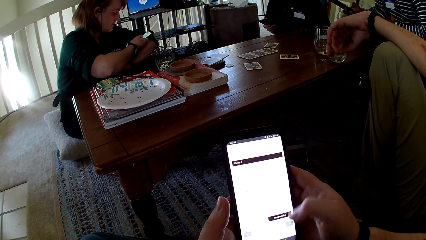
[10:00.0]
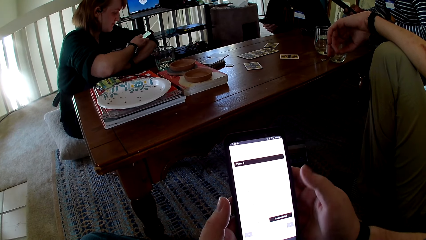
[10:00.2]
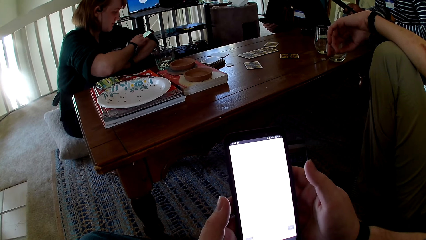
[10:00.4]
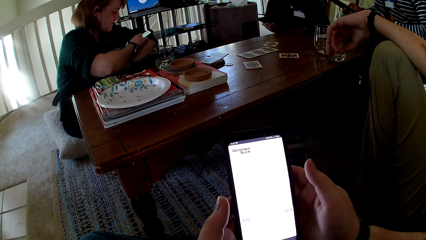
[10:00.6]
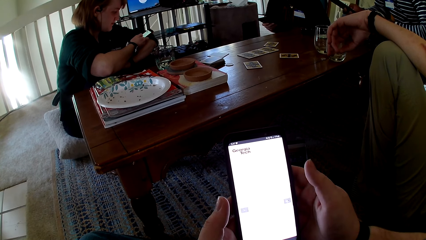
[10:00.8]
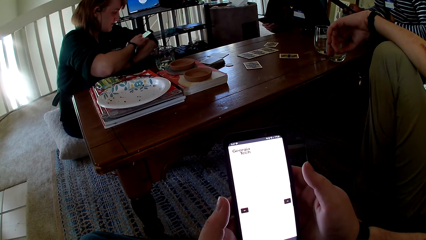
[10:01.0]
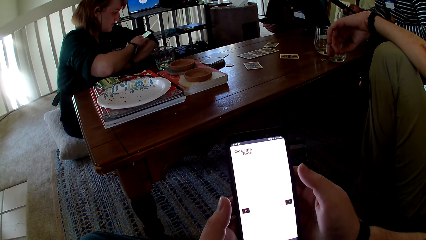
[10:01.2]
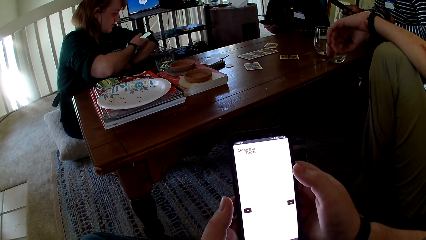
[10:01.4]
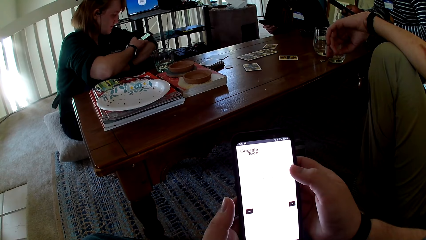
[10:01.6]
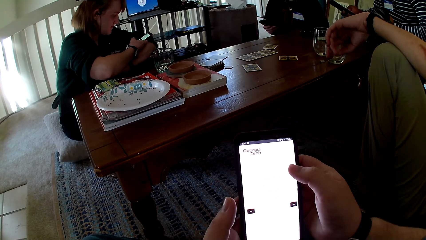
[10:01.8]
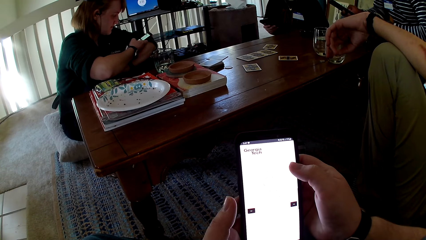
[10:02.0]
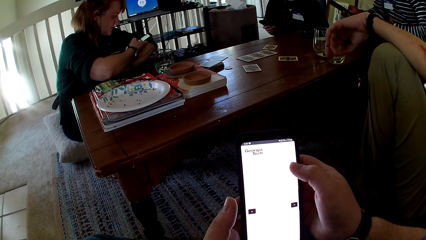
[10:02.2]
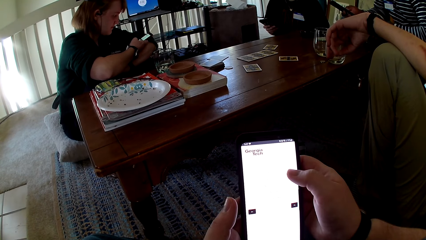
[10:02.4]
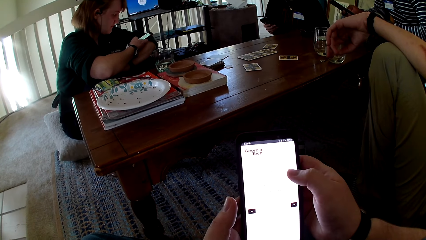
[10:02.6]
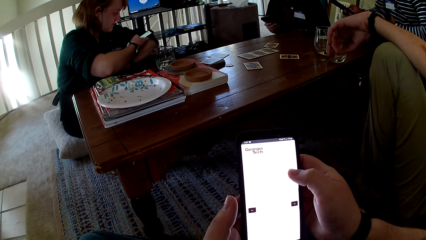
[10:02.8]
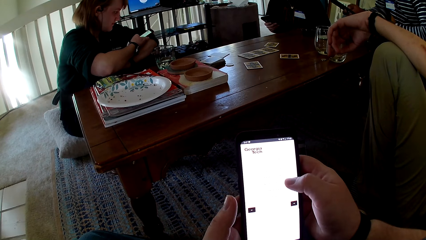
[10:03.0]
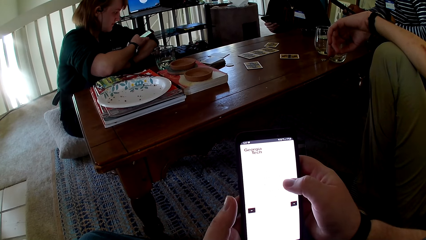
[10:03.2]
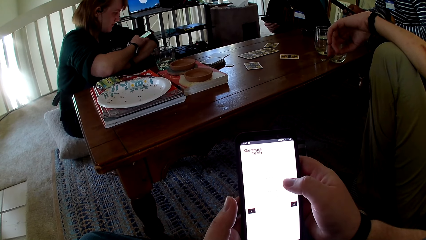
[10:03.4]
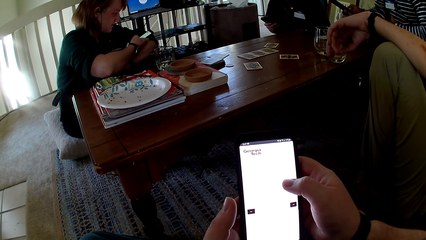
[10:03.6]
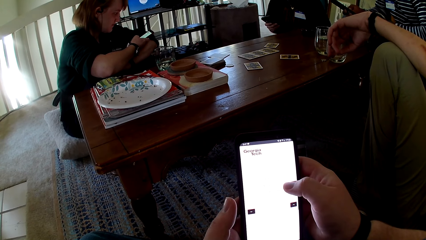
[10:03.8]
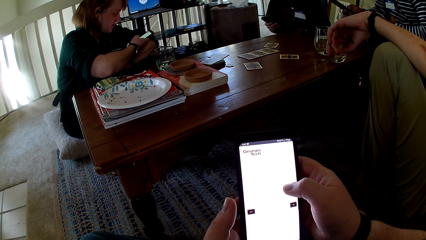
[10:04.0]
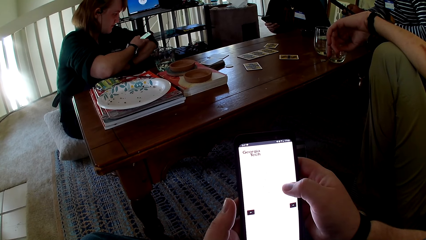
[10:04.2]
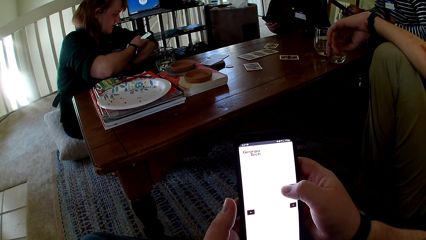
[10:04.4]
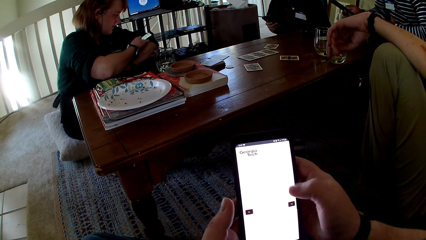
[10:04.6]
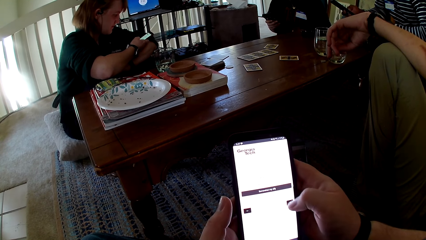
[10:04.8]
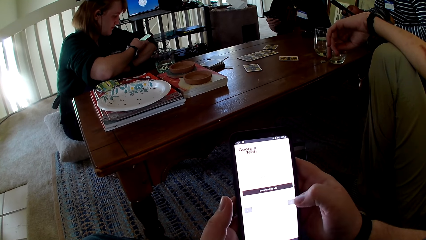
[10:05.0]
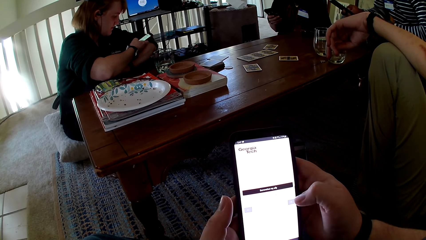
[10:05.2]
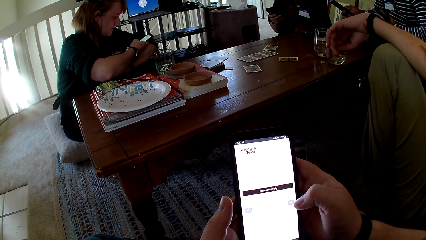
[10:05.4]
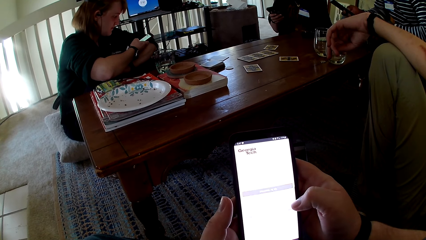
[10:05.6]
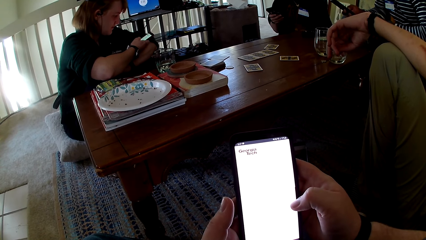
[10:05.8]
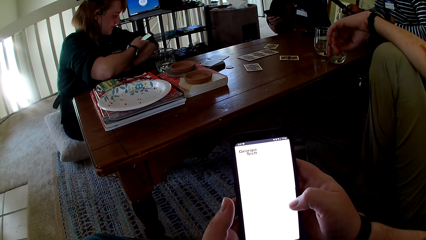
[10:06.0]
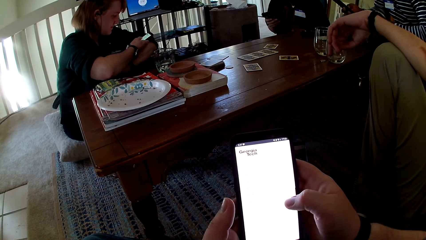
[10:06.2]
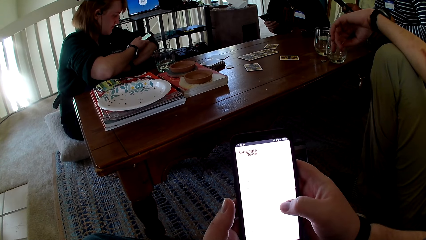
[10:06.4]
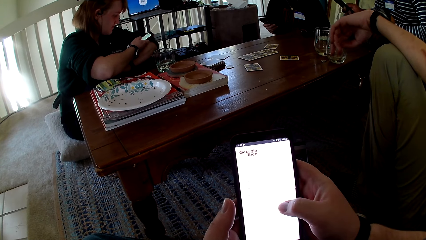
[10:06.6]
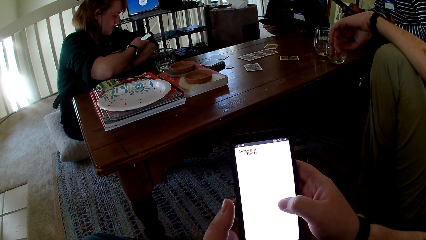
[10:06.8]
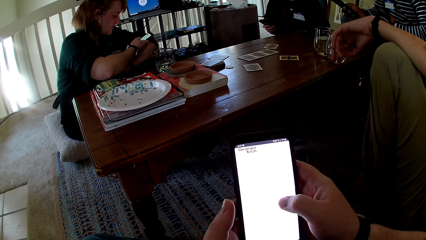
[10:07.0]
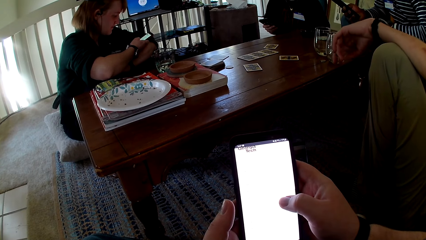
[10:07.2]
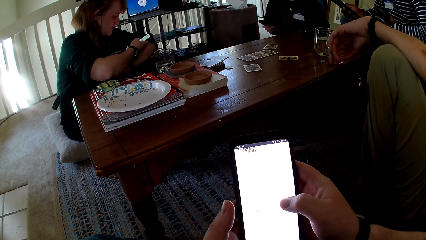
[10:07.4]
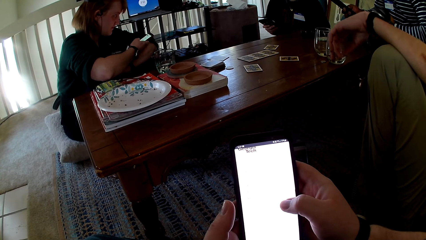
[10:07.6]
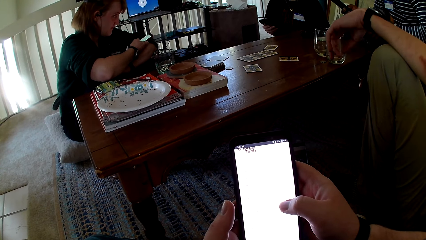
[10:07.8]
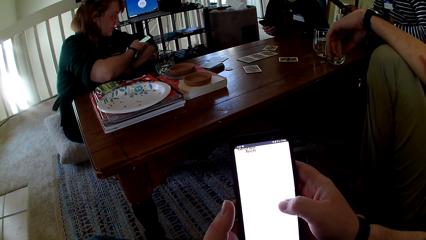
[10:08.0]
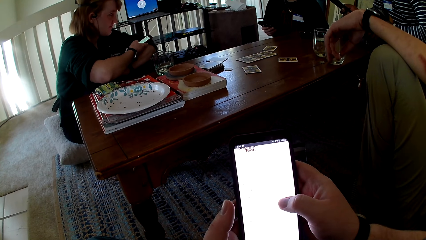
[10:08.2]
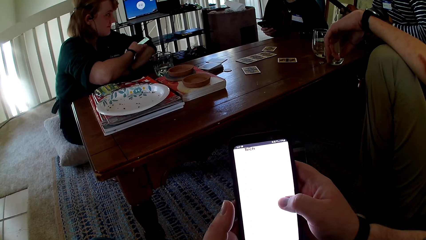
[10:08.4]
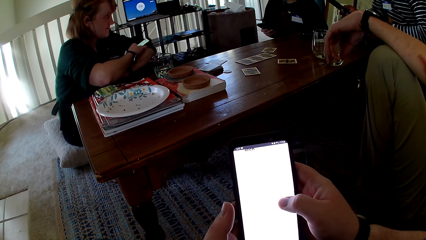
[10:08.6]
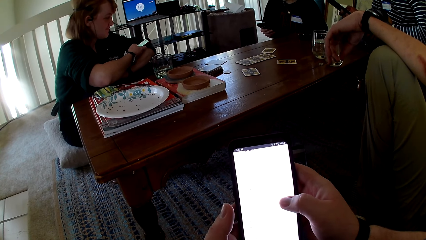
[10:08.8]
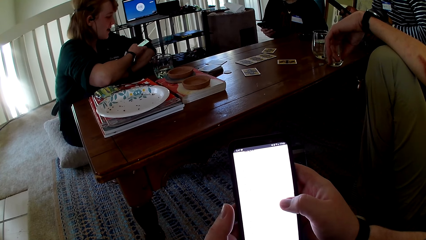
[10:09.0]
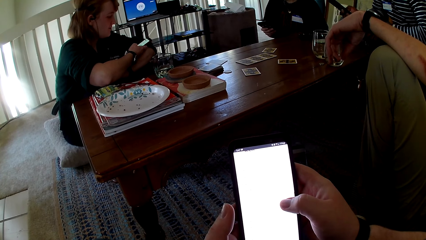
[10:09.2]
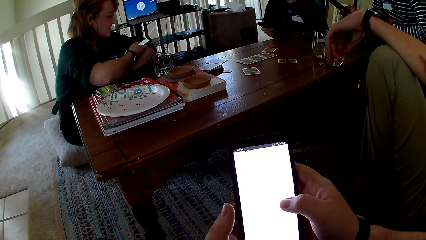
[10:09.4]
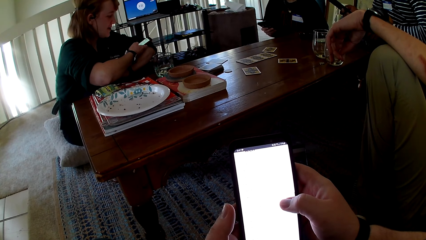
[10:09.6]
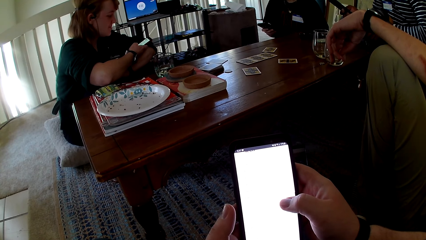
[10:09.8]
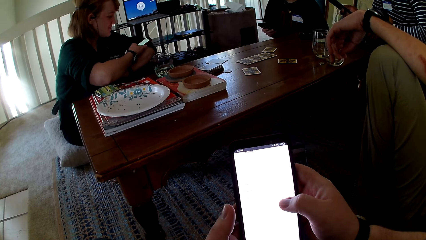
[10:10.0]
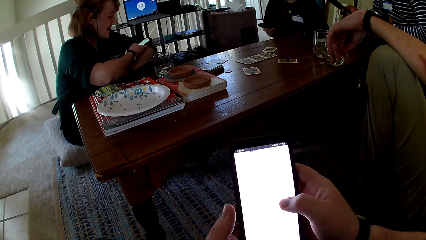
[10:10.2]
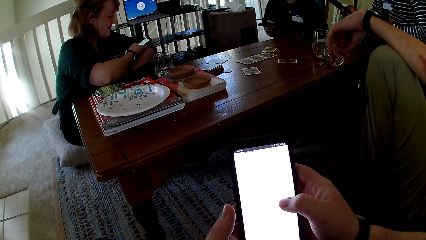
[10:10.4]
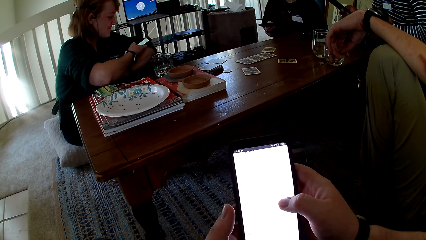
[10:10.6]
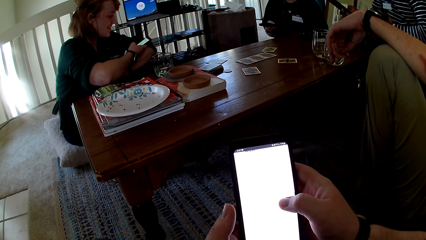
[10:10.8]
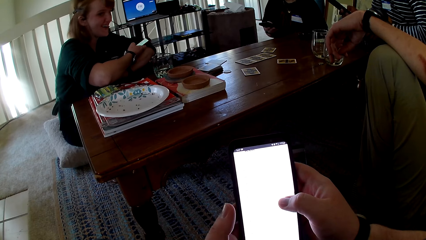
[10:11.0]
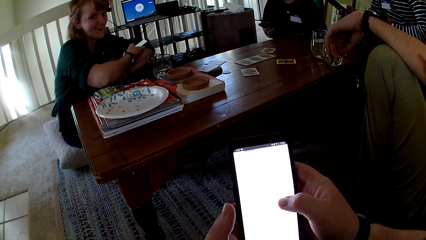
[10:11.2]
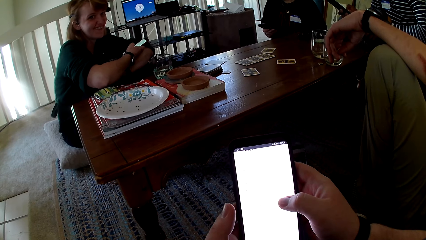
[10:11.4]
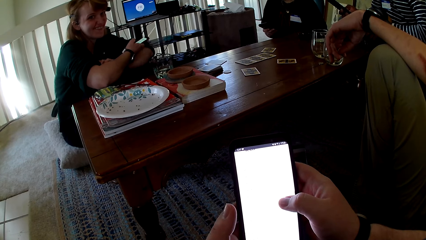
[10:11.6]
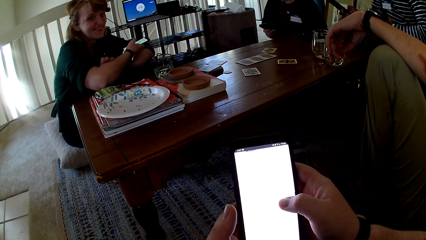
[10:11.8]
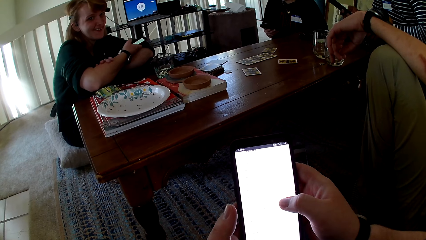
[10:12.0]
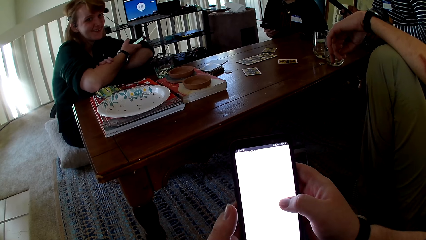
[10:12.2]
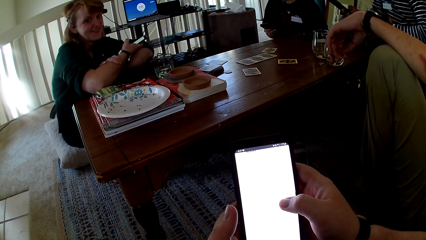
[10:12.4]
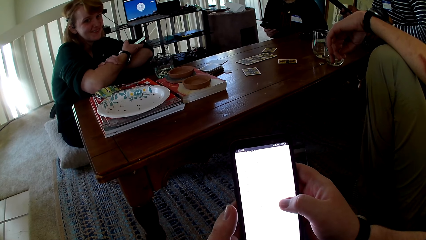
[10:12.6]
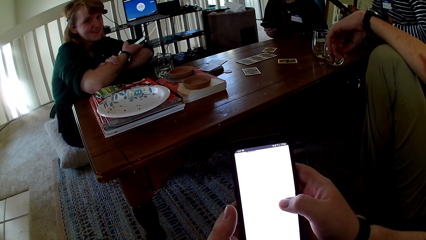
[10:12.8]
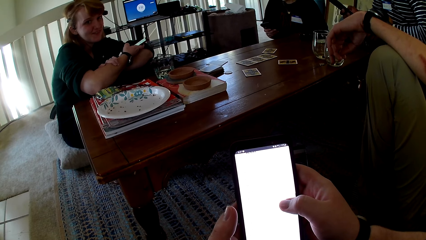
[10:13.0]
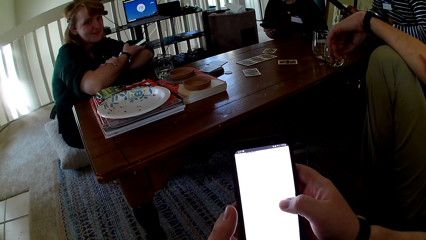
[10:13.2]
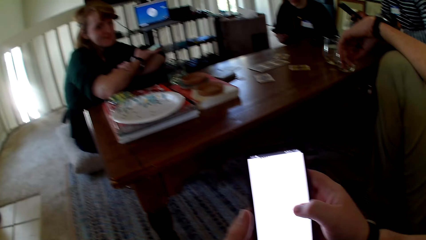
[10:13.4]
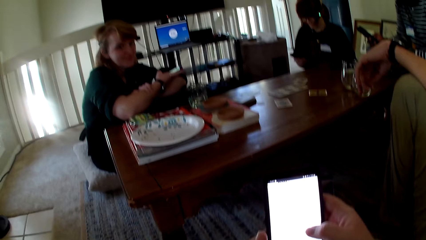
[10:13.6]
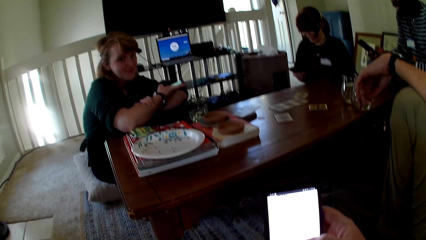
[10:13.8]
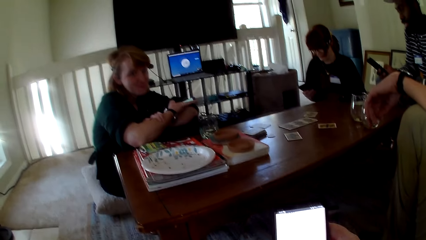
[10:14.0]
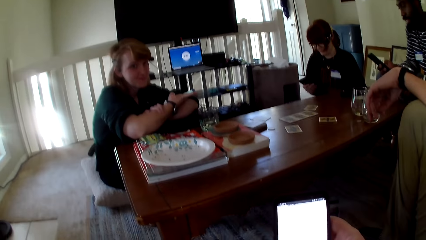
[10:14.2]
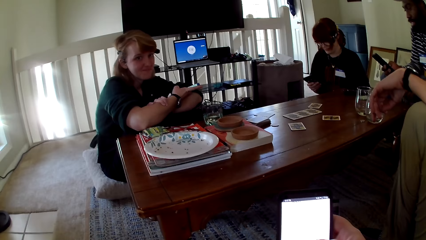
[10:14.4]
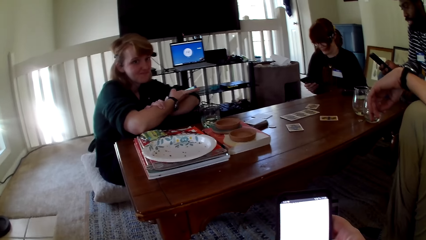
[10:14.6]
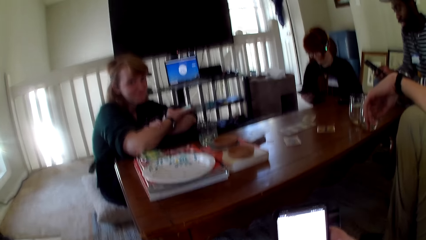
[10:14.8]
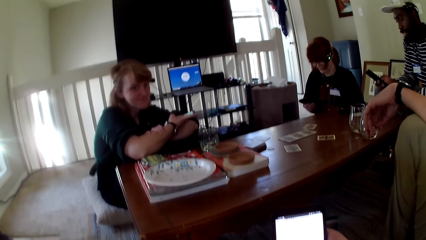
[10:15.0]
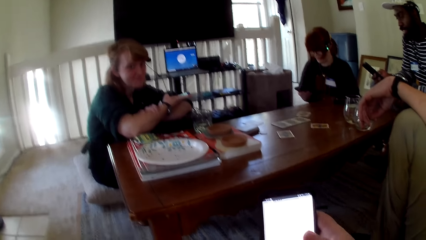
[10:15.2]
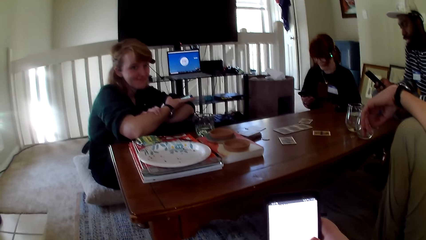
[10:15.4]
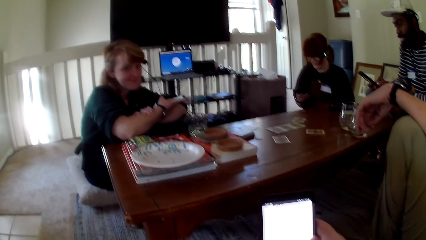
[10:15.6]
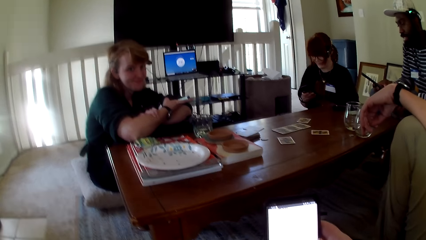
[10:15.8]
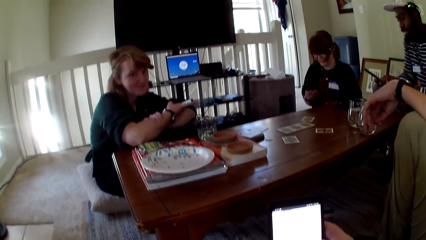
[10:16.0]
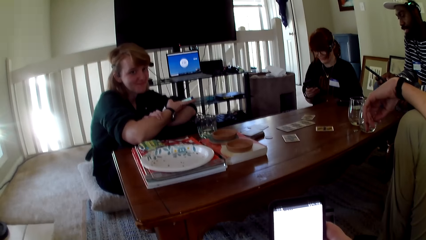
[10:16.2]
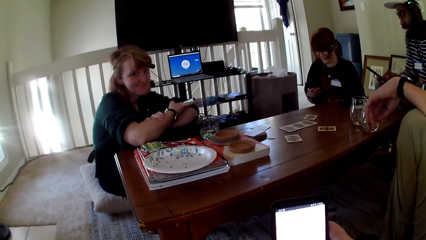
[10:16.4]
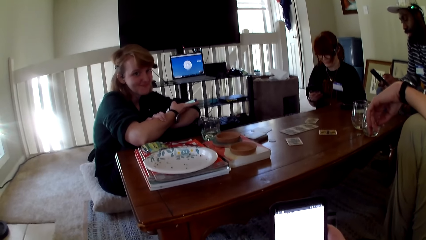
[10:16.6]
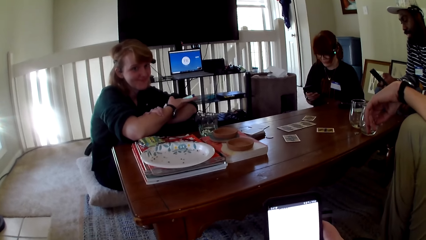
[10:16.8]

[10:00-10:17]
The camera wearer touches the phone. A person touches a phone. Another person touches a phone. The camera wearer touches the phone. The first person touches the phone. The camera wearer touches the phone.
